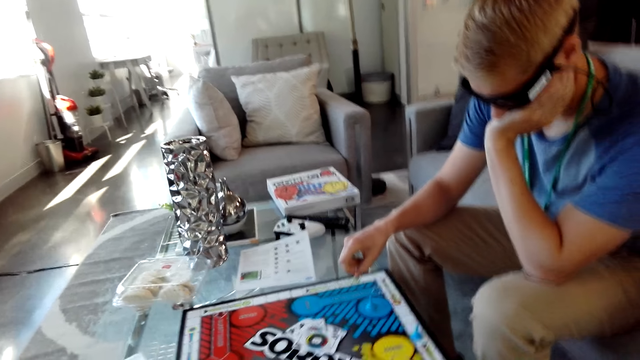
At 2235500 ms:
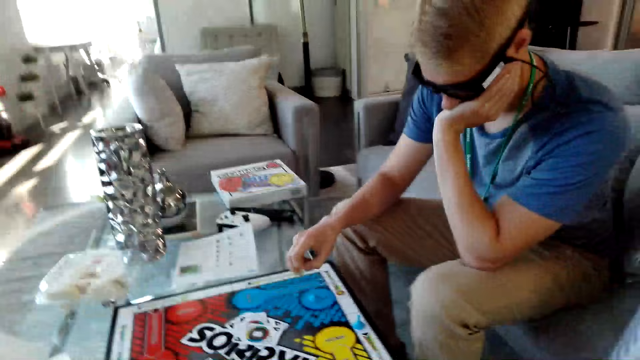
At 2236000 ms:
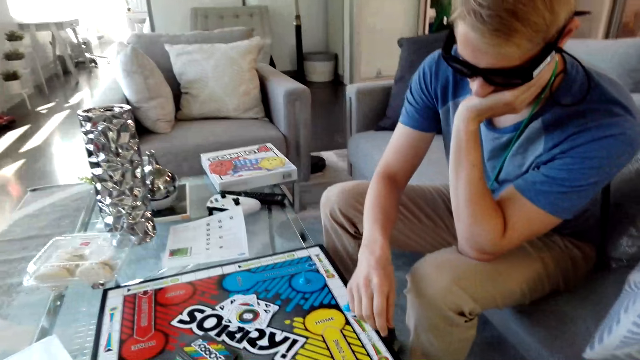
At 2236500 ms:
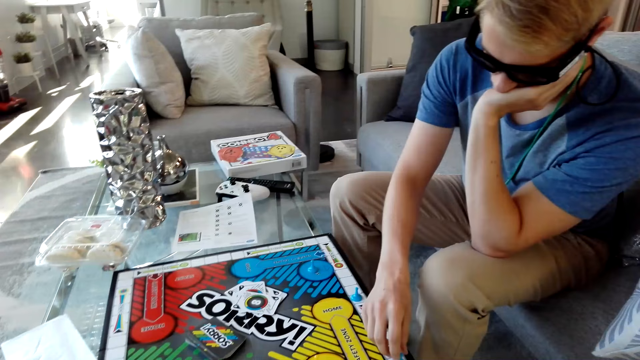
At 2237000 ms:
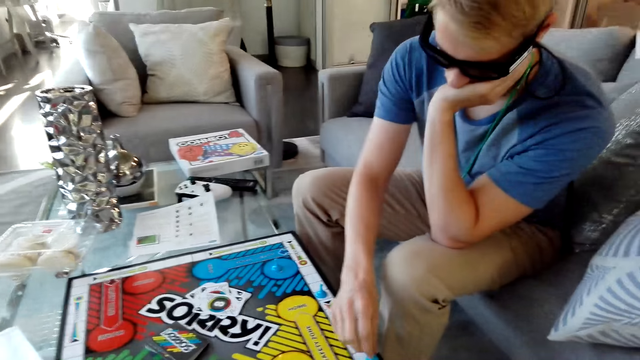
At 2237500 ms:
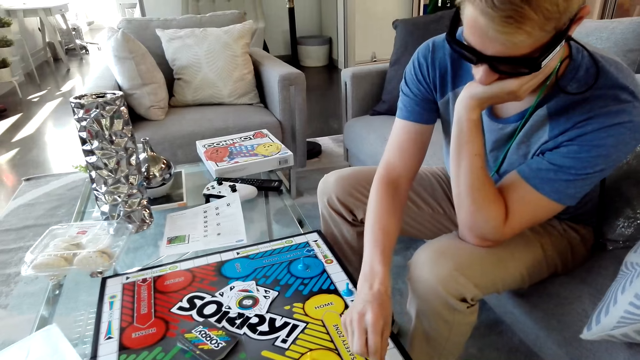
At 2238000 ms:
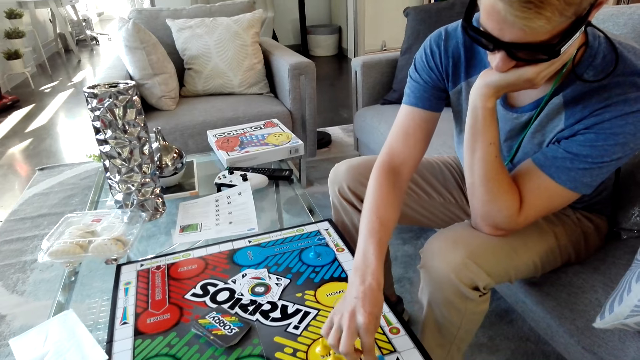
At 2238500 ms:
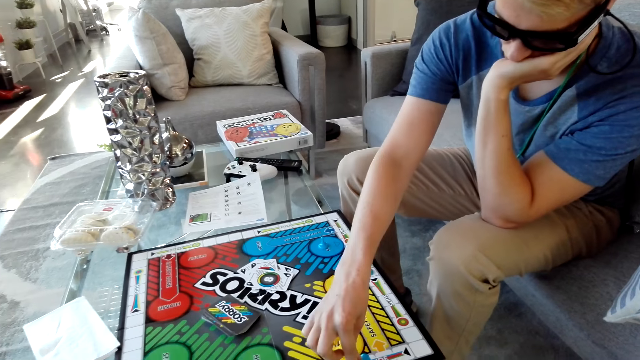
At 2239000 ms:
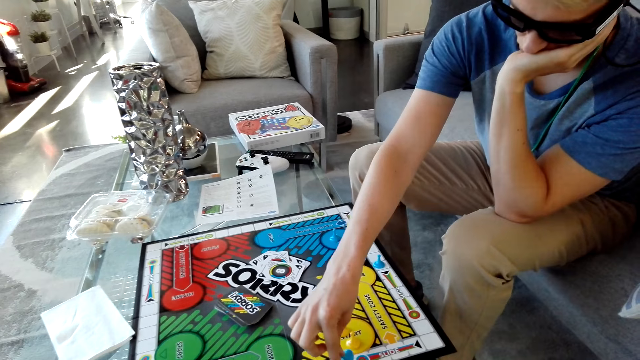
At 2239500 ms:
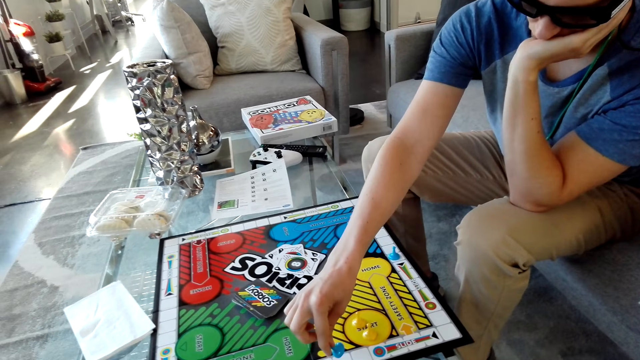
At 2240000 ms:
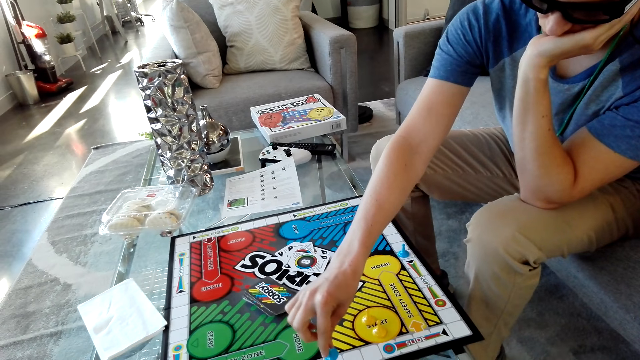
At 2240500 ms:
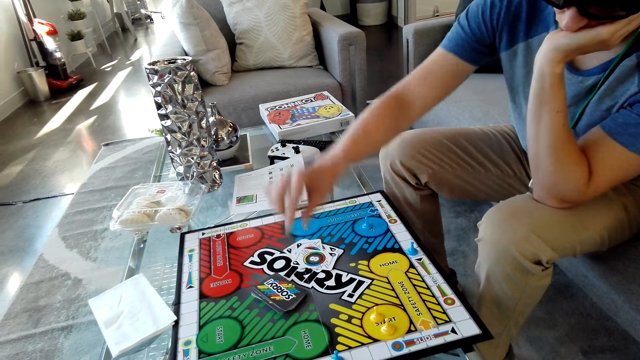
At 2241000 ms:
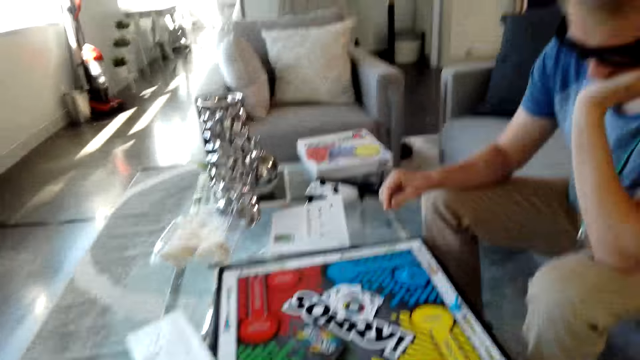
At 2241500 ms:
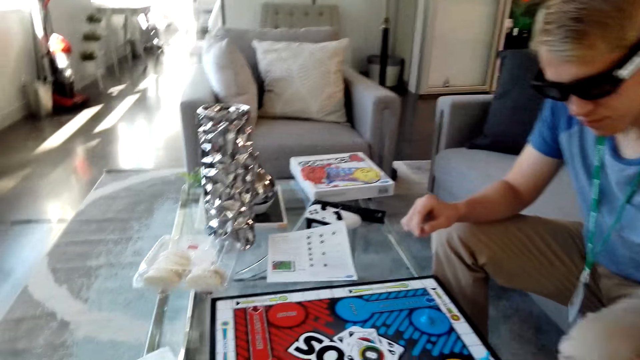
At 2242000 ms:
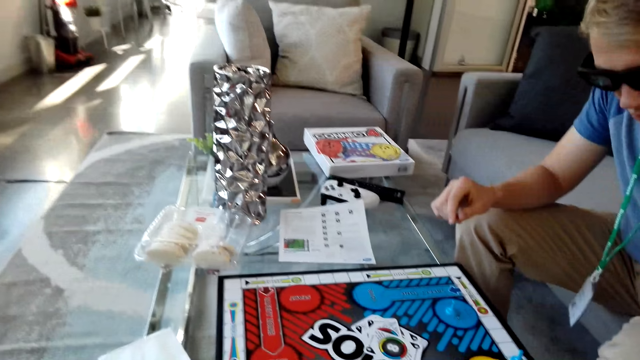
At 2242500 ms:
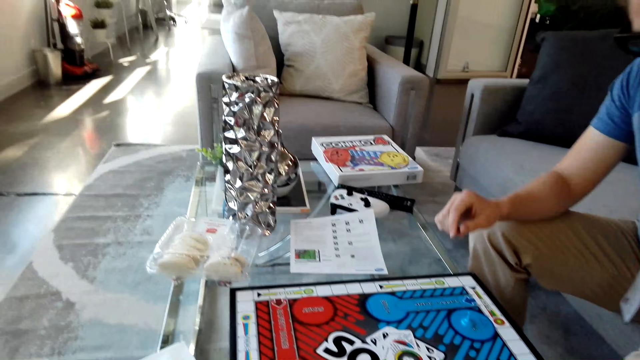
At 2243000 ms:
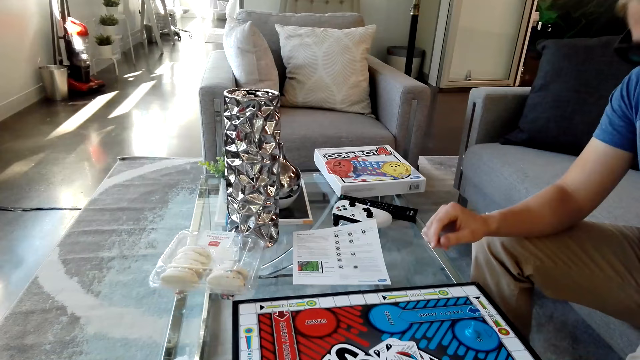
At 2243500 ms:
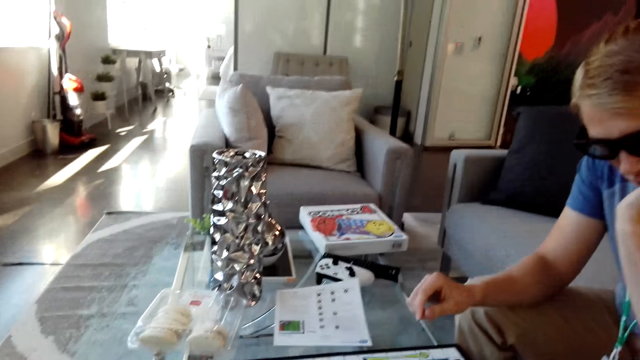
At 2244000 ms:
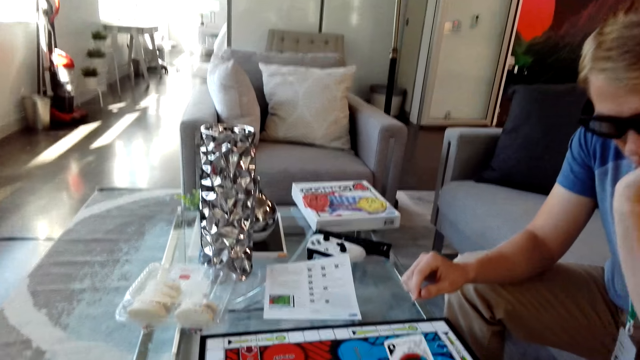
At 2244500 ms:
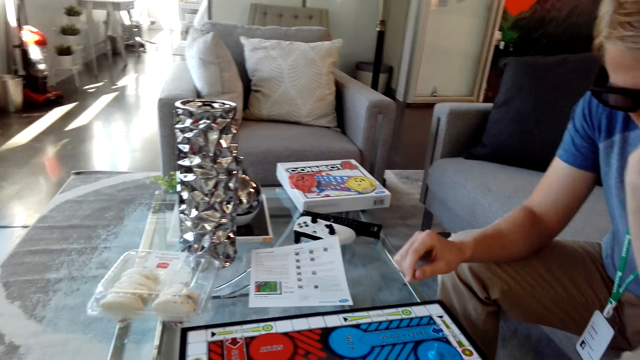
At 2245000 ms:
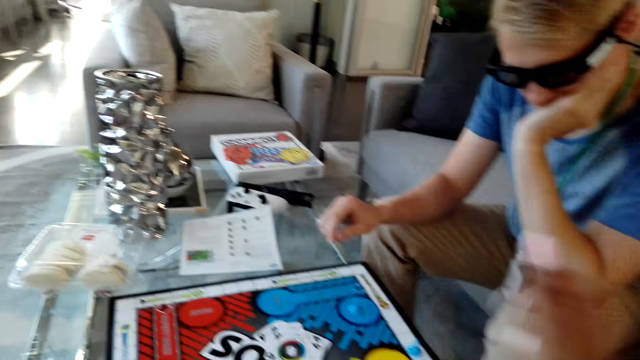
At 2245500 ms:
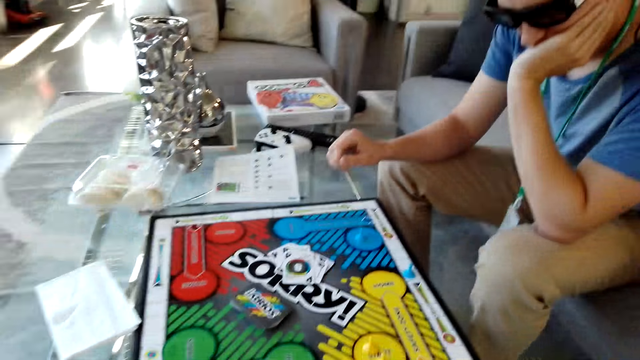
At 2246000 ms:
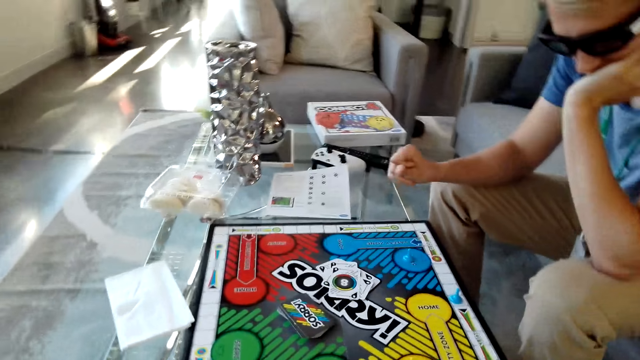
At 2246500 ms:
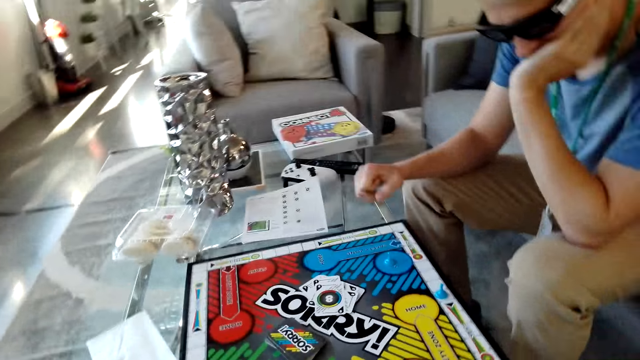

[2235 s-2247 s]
The camera wearer talks. A man holds the pawn and moves the pawn on the board. The man moves his other hand.

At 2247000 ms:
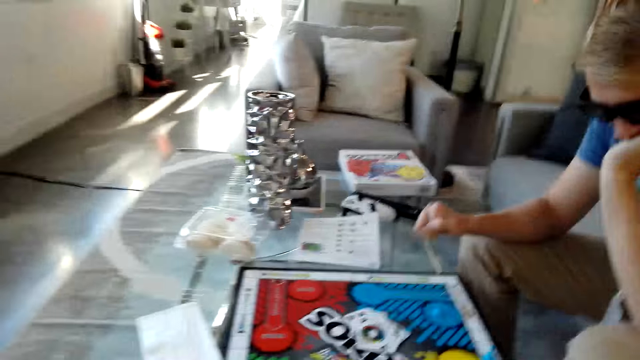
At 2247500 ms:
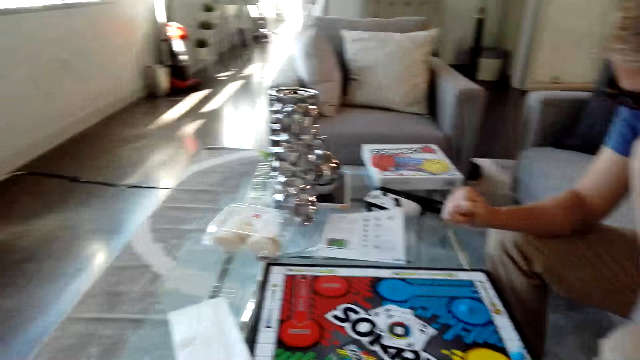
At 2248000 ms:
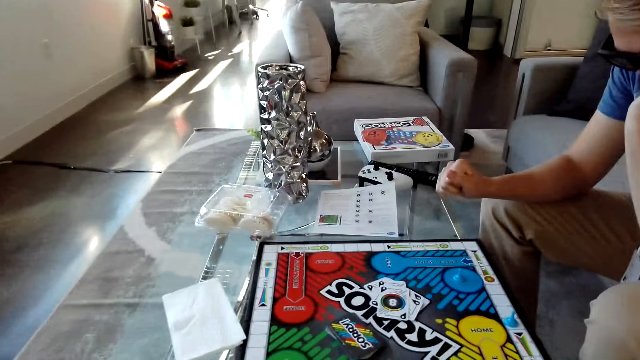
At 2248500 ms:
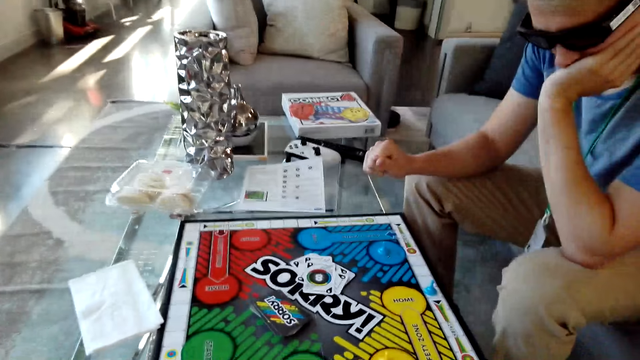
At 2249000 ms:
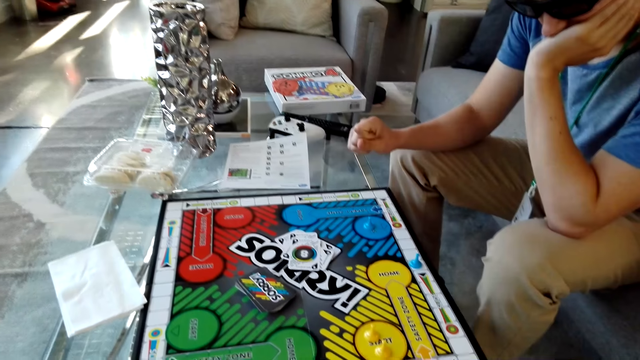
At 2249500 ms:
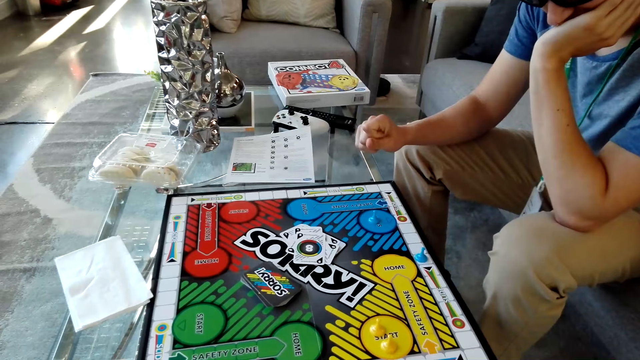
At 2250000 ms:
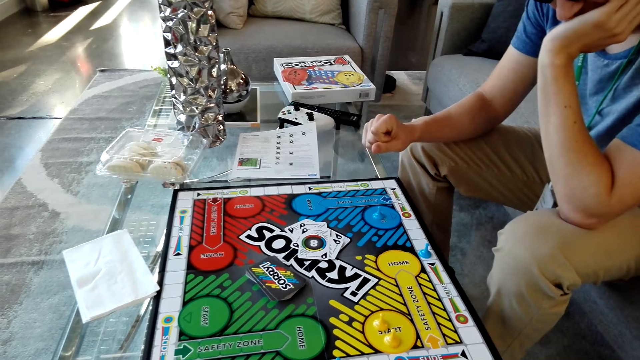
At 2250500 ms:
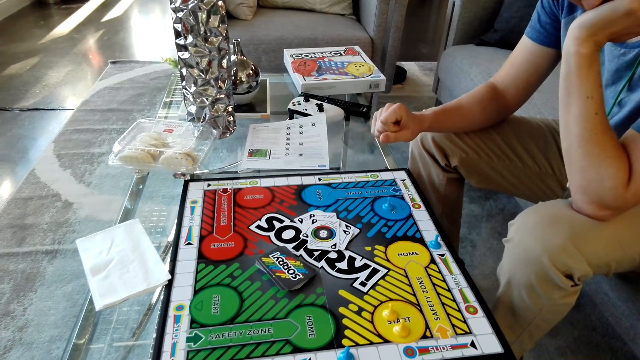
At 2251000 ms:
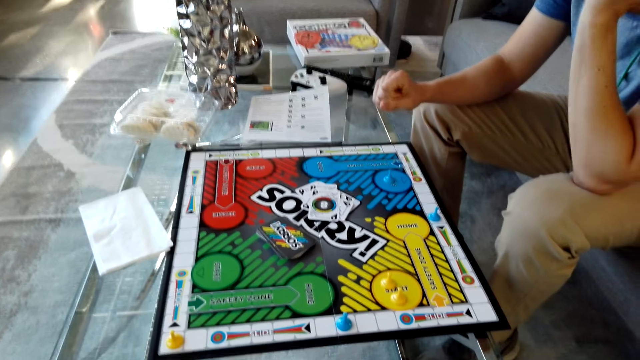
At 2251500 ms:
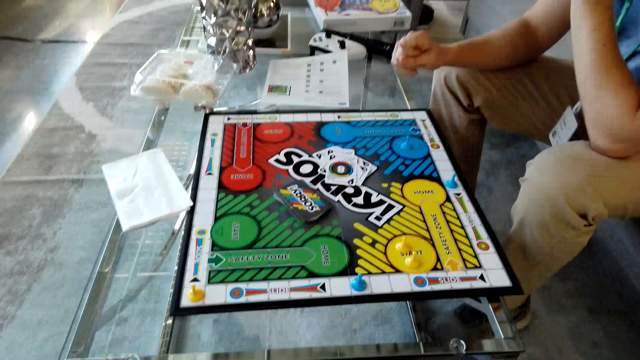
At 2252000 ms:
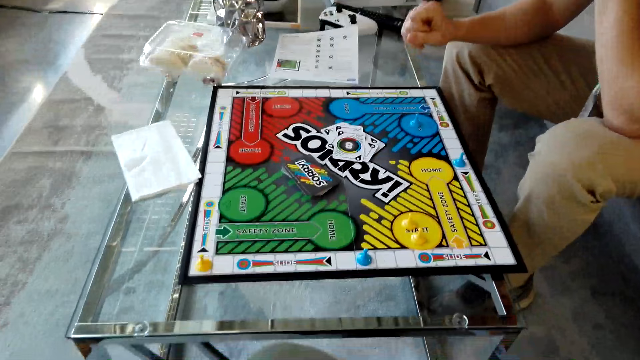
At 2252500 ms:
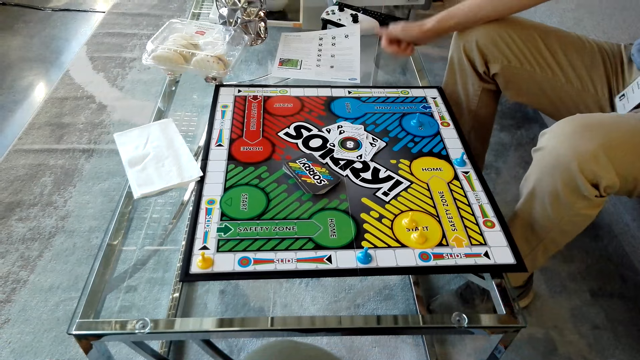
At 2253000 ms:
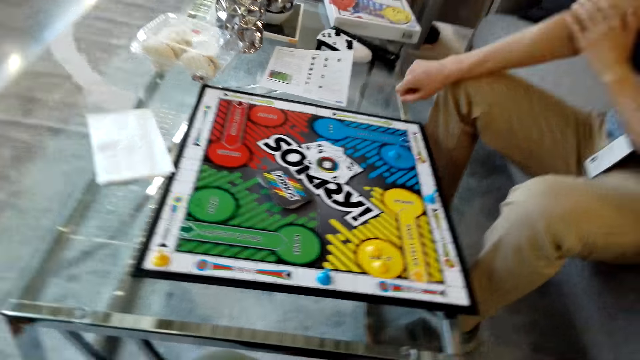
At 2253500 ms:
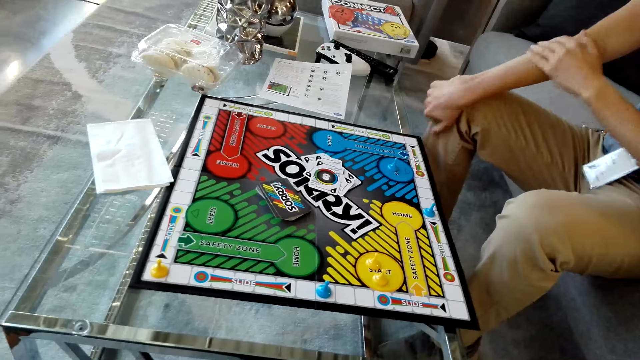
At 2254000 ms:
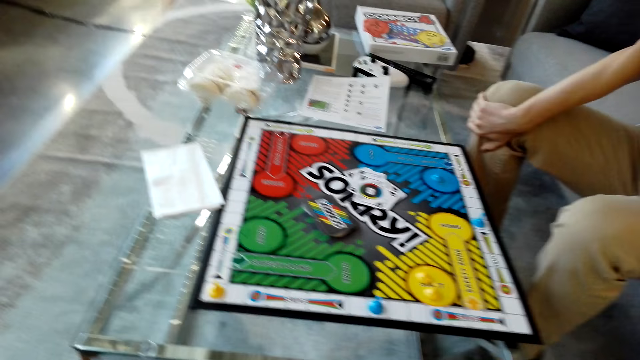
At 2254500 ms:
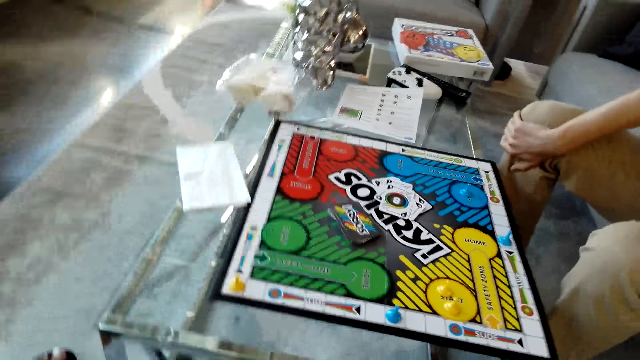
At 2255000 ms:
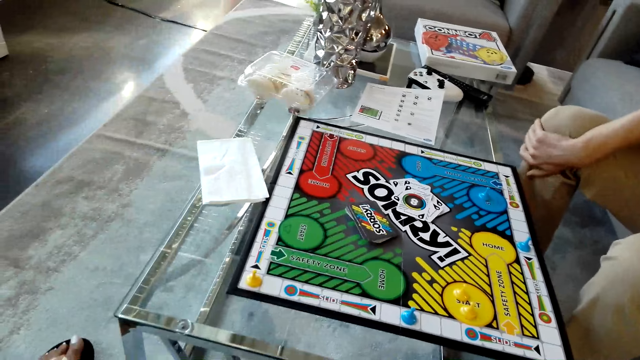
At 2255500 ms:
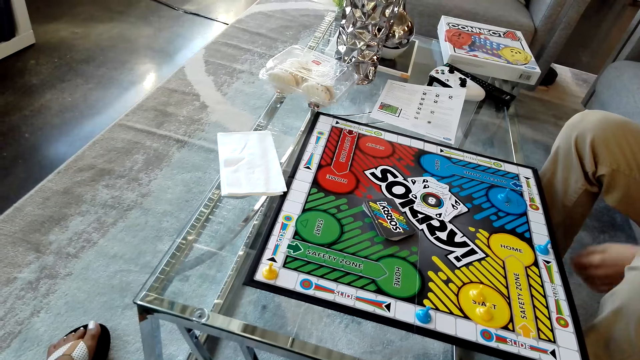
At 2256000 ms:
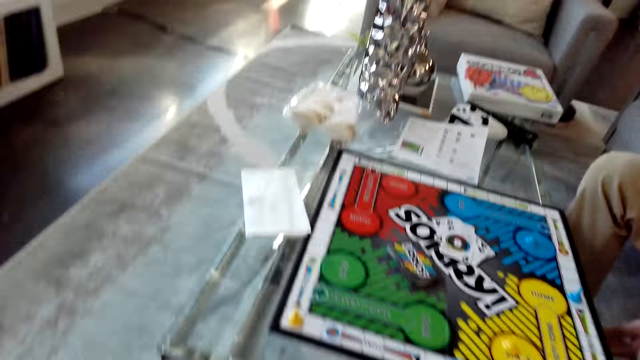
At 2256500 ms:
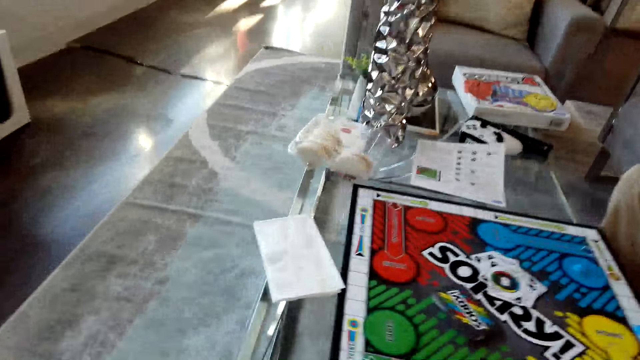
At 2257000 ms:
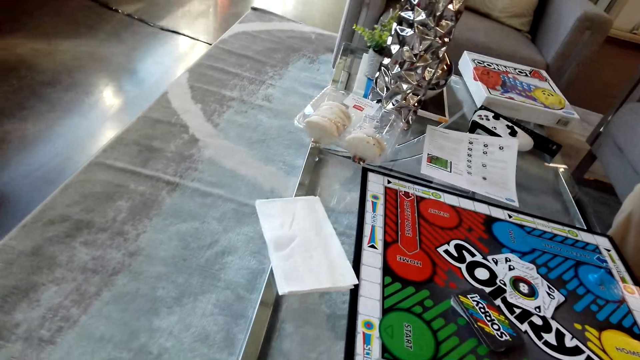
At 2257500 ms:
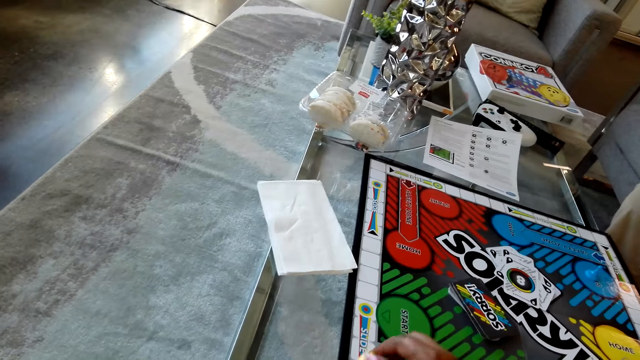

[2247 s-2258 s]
A man stretches his hand.
